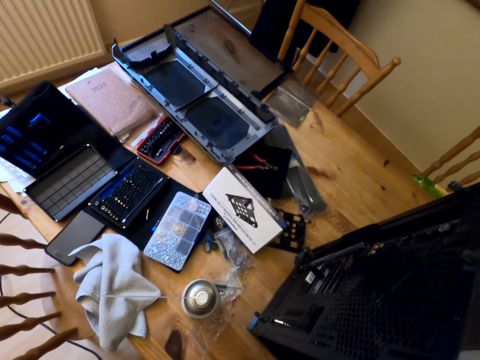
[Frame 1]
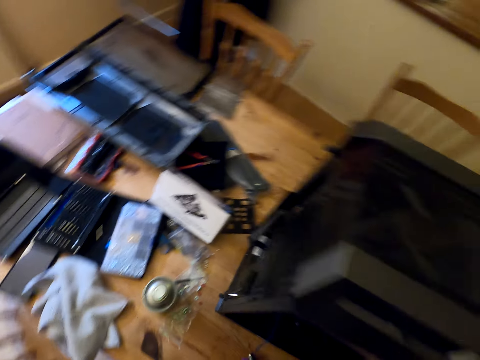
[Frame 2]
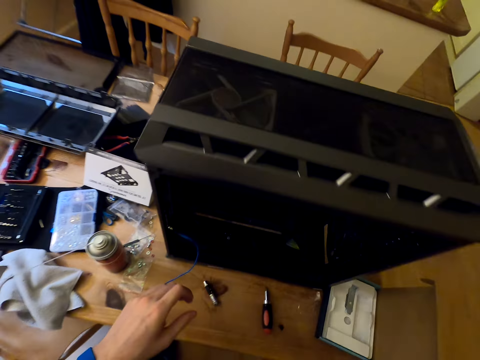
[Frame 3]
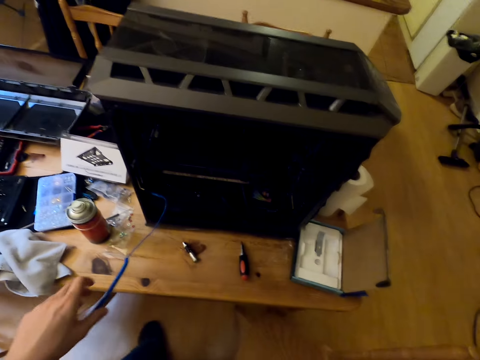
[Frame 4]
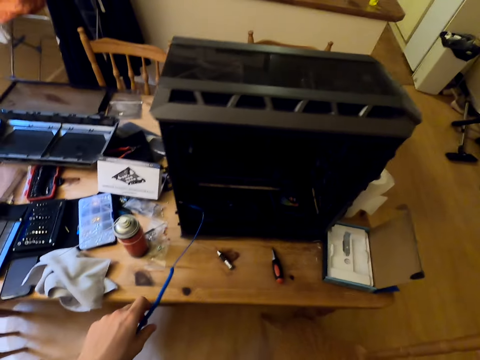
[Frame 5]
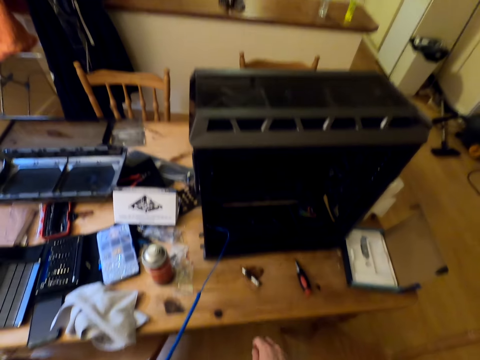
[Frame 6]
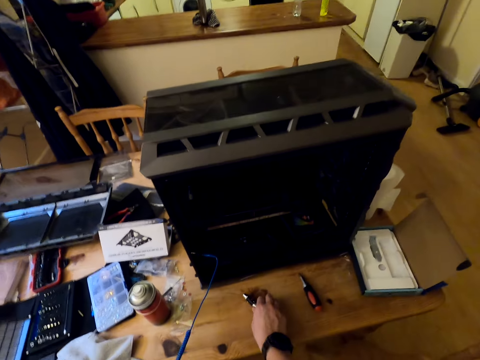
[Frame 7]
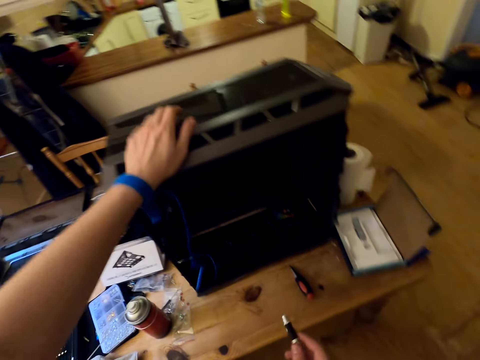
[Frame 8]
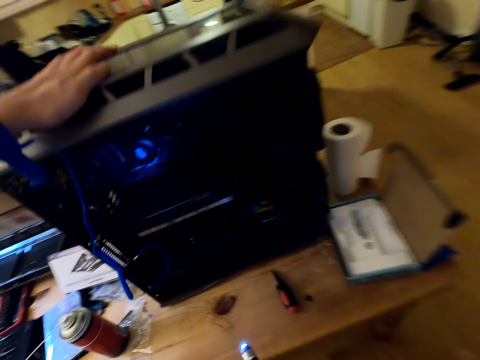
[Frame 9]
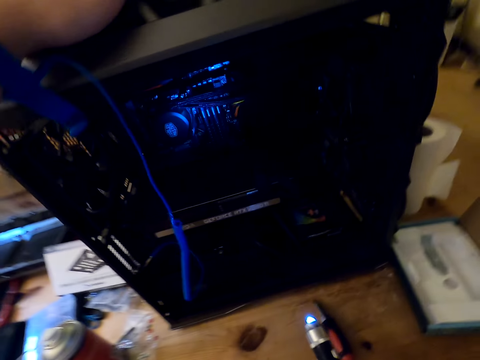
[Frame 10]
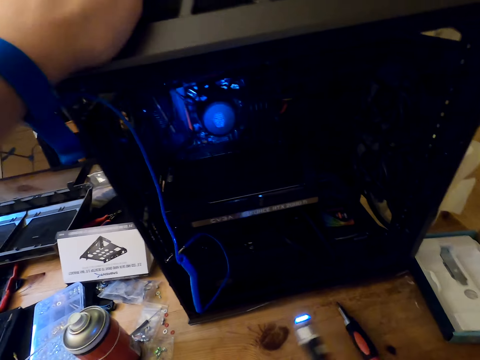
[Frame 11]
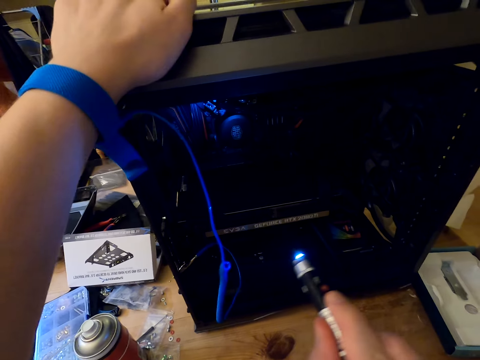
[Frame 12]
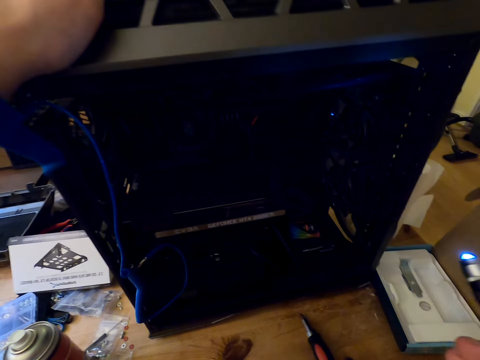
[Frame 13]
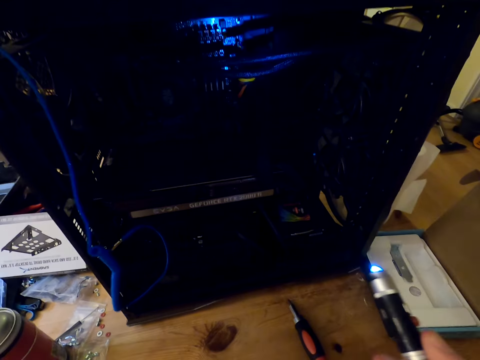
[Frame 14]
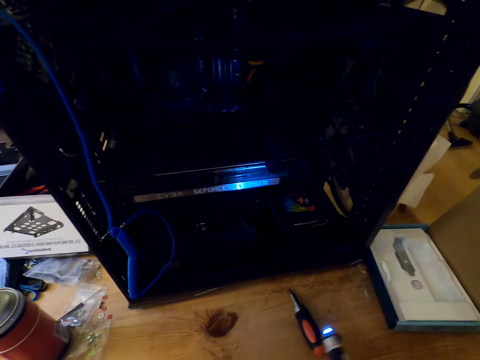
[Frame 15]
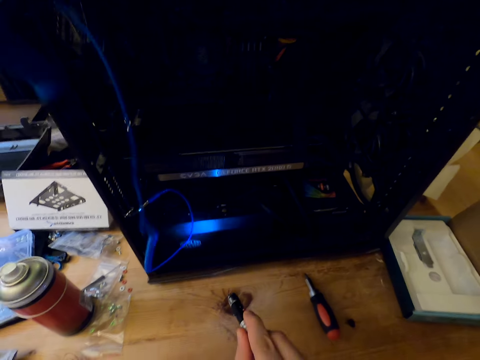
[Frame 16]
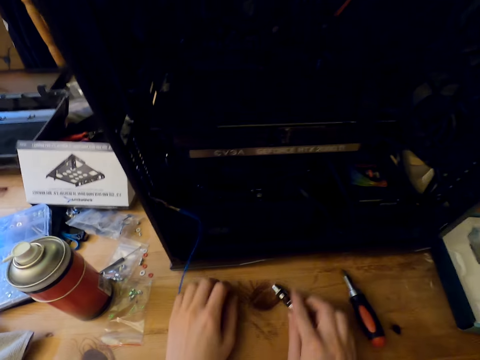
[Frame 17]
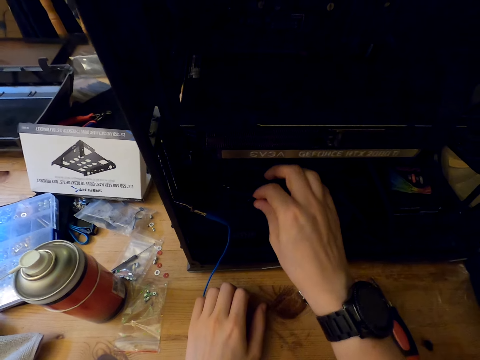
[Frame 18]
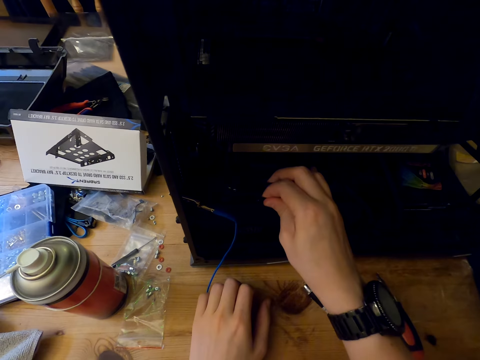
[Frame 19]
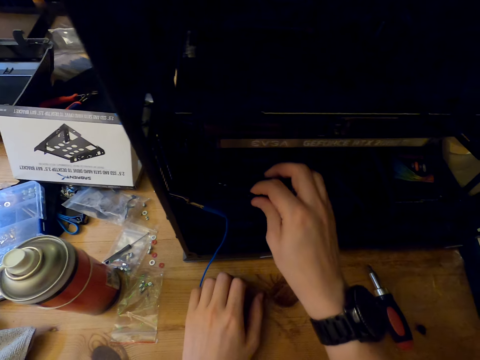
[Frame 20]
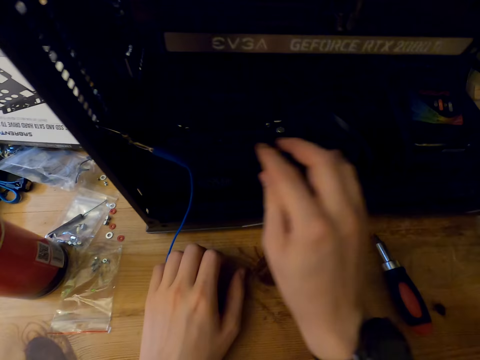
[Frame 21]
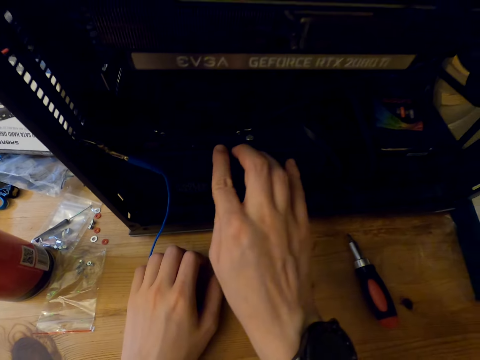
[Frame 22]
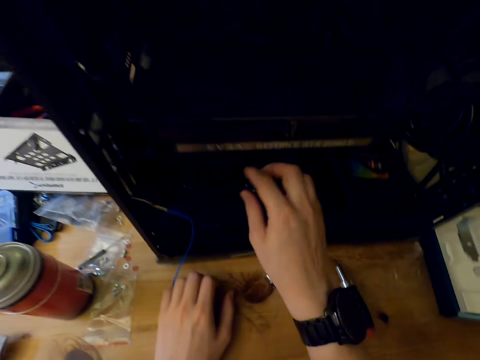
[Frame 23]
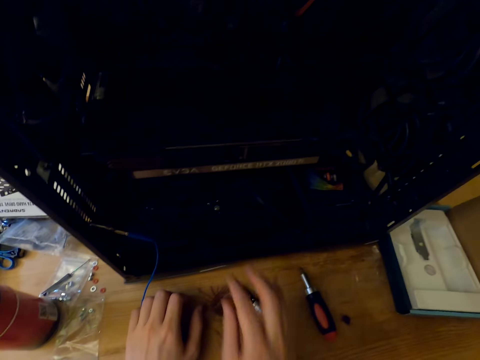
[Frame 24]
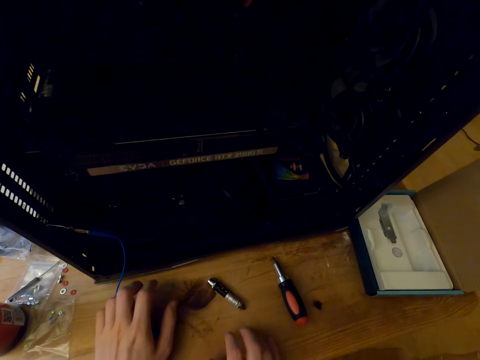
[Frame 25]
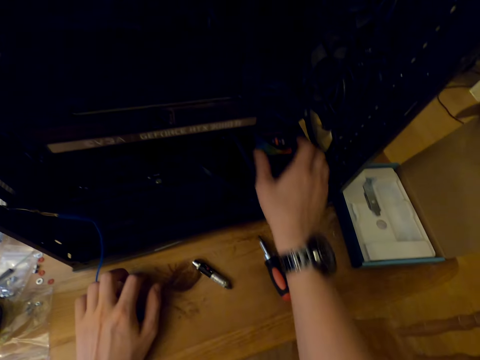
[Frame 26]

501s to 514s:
The camera wearer picks up the torch from the table. He holds the cooler master machine or CPU with his left hand. He lights the parts of the cooler master with the torch. He stares at the parts of the cooler master machine. He looks in the CPU. He drops the torch on the table. He fixes the CPU. He moves the parts of the cooler master inside the cooler master machine.

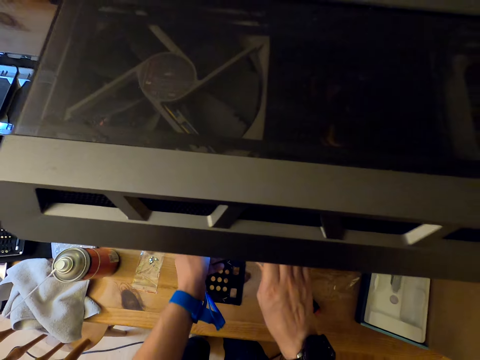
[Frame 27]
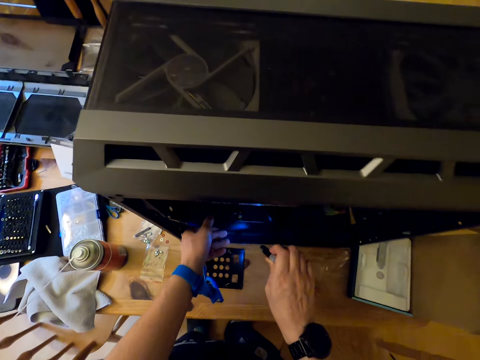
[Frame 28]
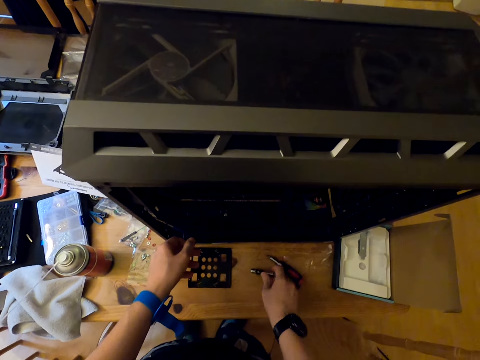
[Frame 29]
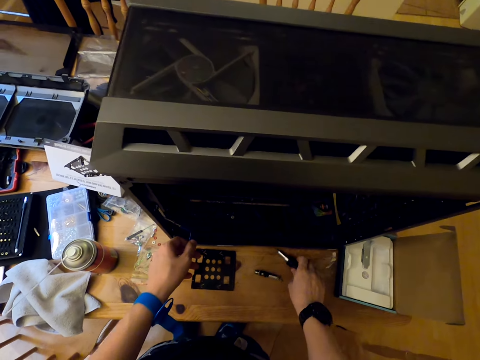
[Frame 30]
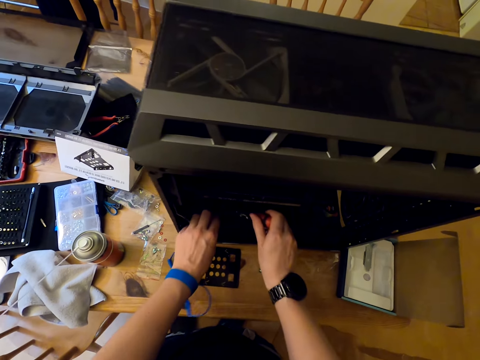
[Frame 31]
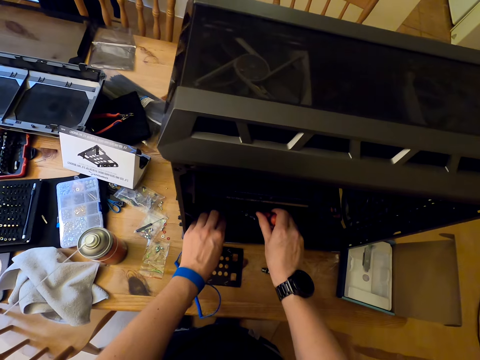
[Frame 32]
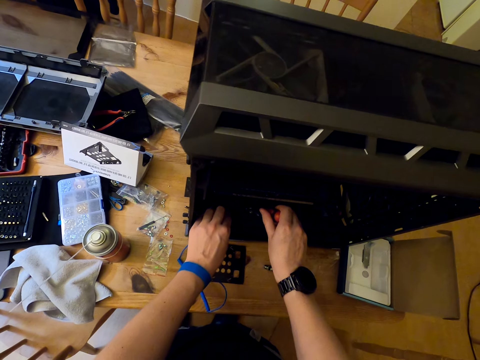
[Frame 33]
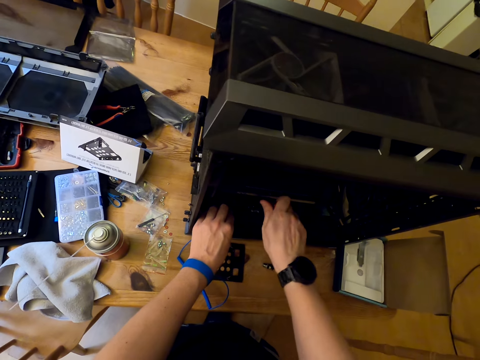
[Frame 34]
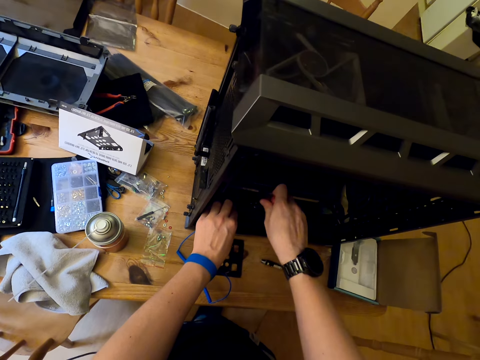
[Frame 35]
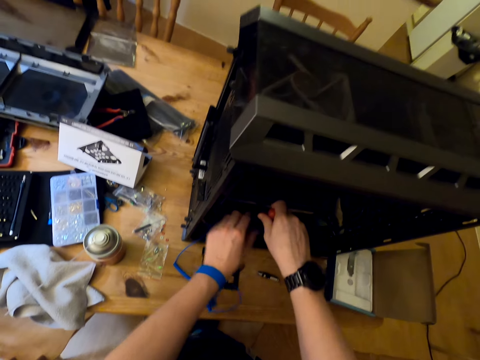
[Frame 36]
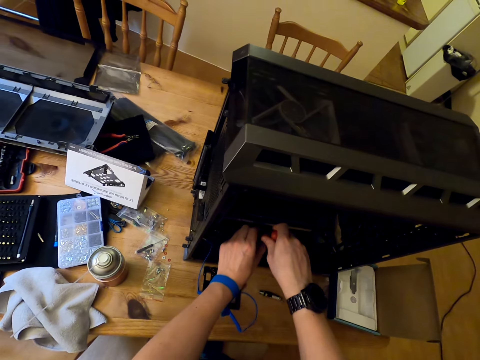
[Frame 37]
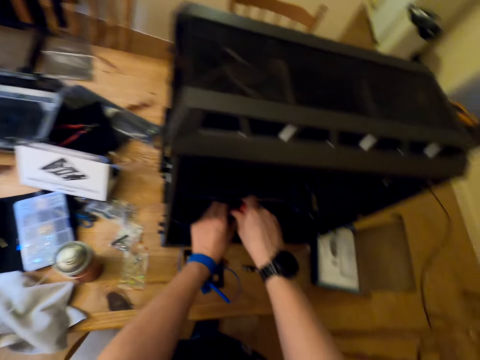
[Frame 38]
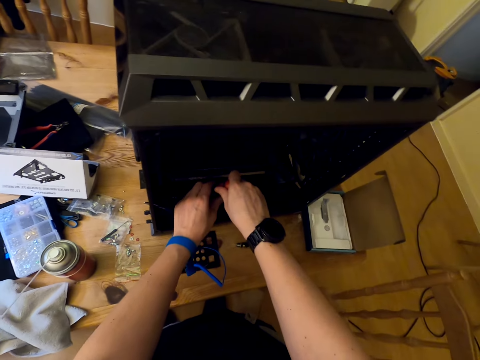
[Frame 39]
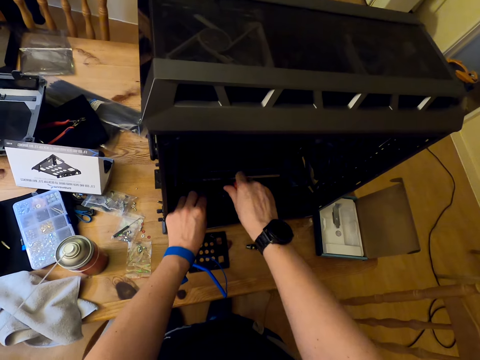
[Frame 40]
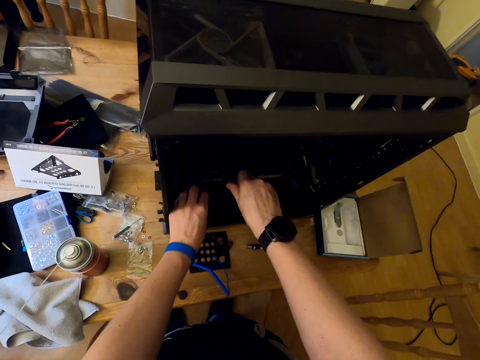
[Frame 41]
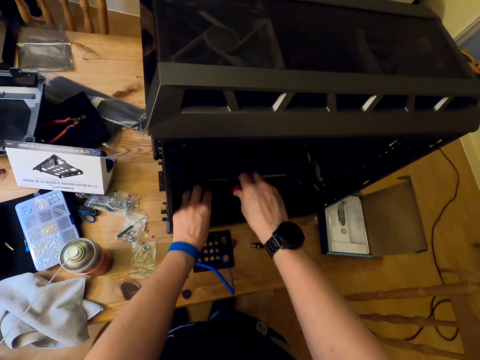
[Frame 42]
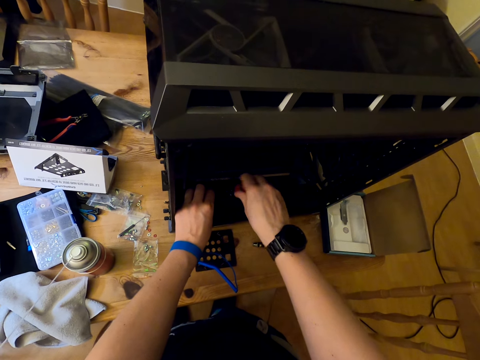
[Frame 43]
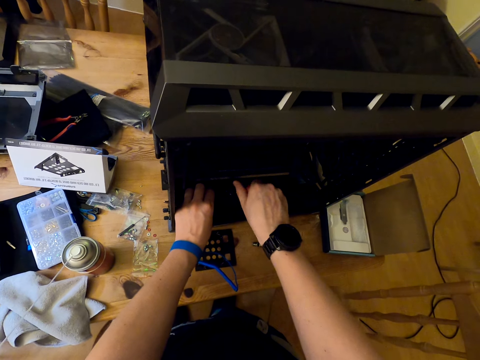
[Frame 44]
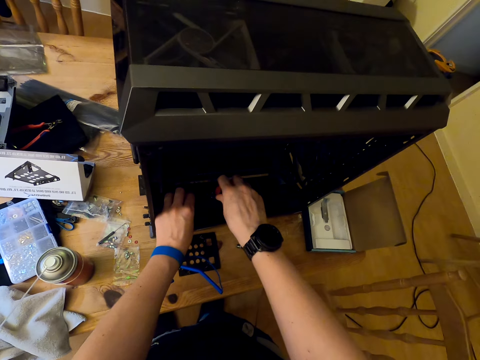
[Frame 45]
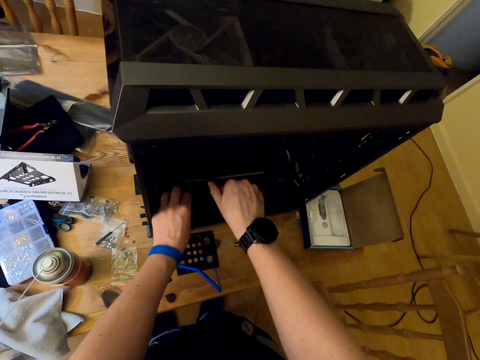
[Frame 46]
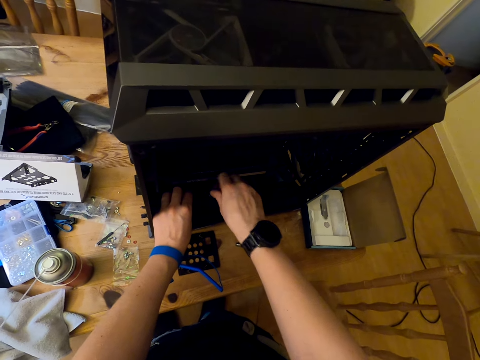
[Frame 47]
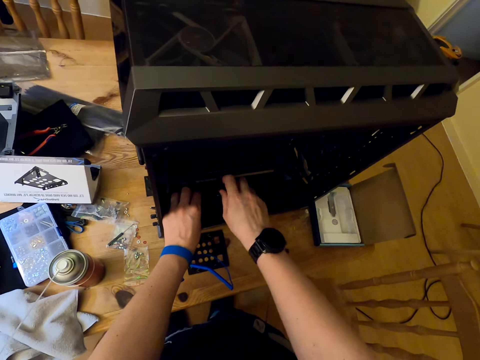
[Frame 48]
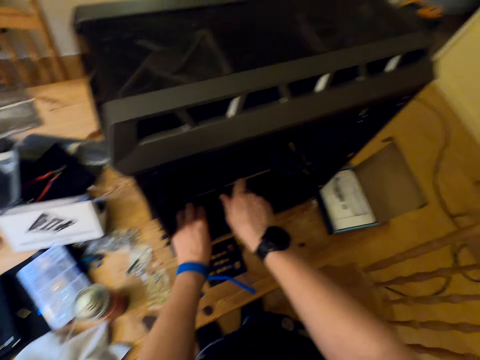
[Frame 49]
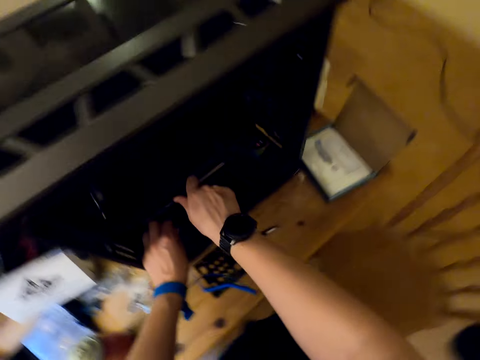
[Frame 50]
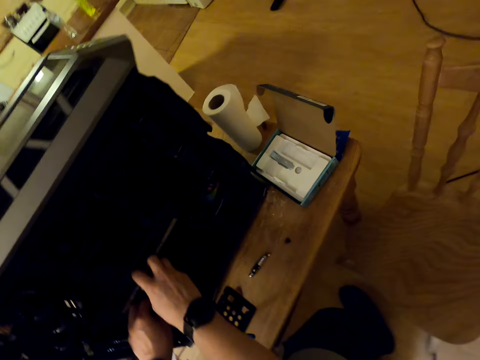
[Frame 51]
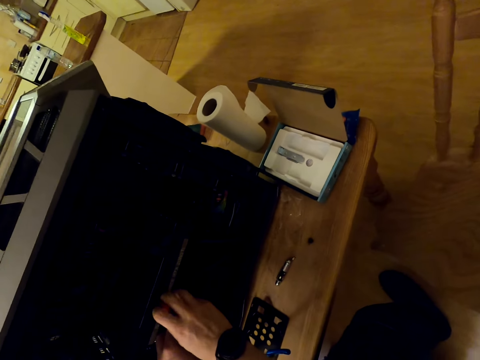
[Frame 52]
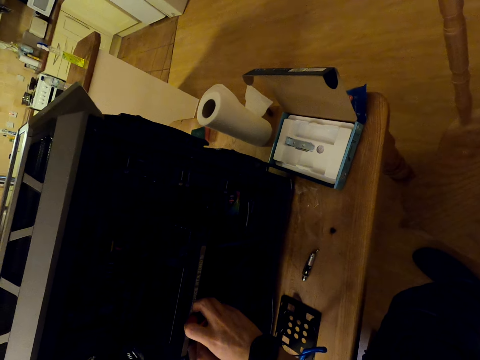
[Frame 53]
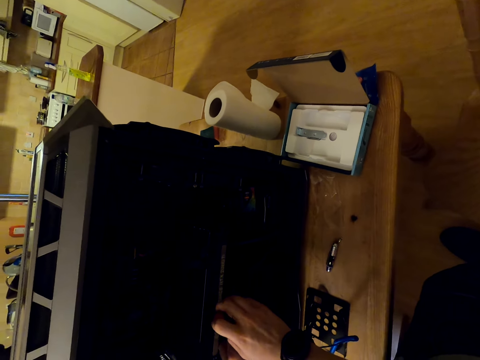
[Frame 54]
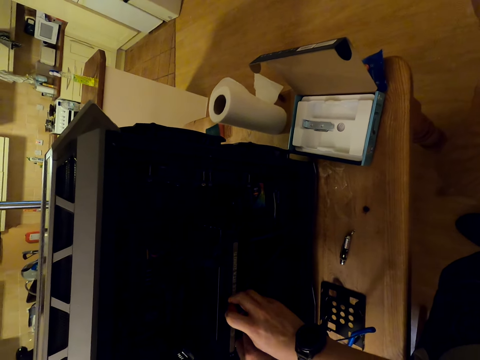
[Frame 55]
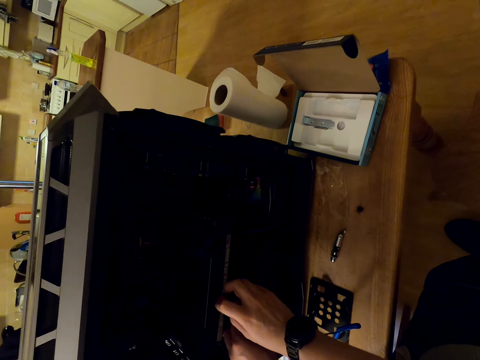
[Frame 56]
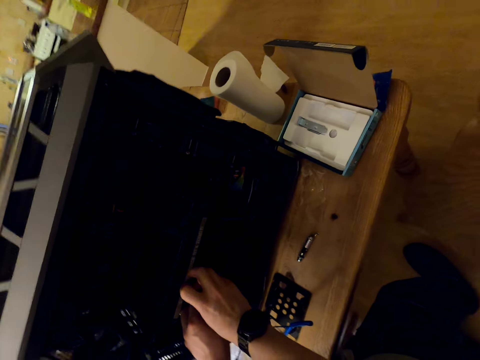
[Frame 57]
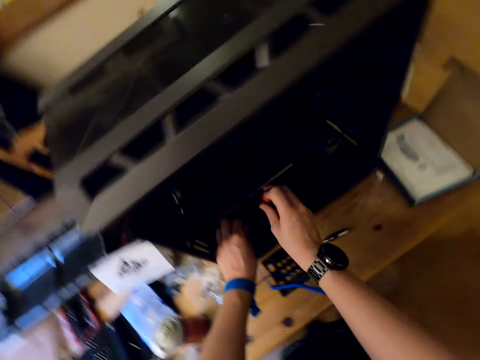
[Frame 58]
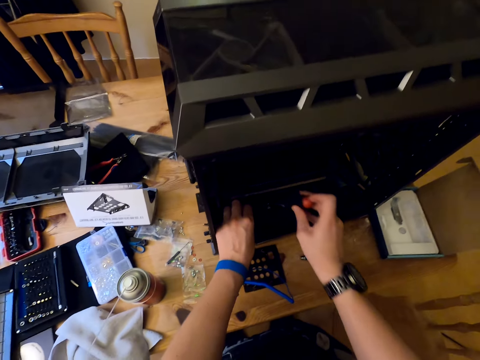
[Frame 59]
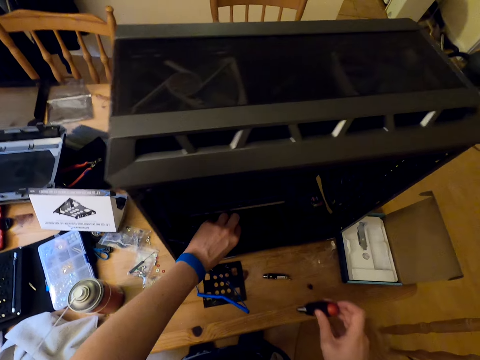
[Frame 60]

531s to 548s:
The camera wearer drops the torch on the table. He picks up the screwdriver from the table. He loosens the screw in the cooler master part with the screwdriver. He looks around the table. He stares at the screw on the table. He looks around the table. He loosens the screw in the cooler master part with his hand.
